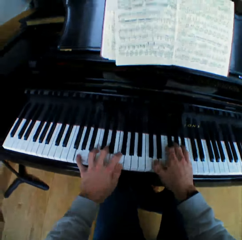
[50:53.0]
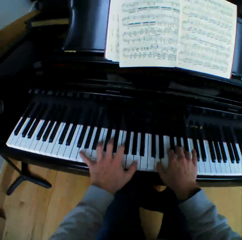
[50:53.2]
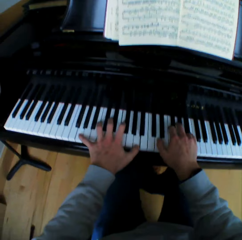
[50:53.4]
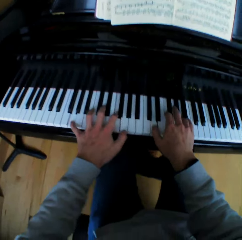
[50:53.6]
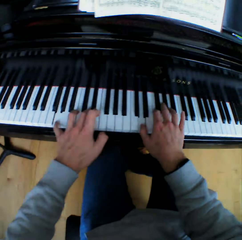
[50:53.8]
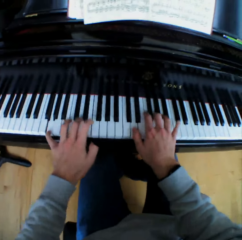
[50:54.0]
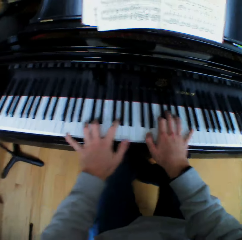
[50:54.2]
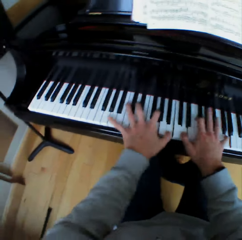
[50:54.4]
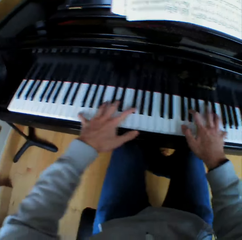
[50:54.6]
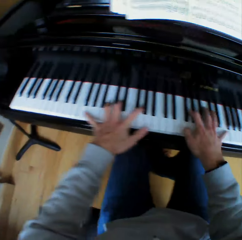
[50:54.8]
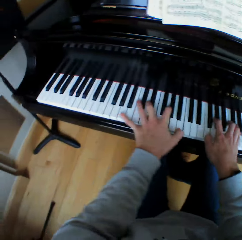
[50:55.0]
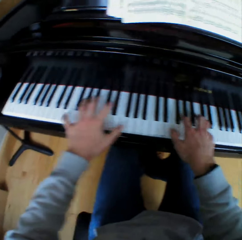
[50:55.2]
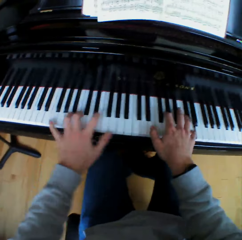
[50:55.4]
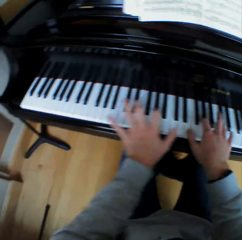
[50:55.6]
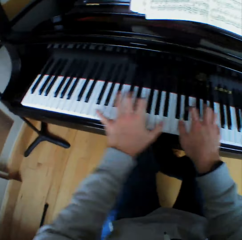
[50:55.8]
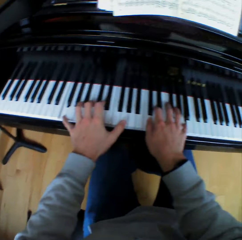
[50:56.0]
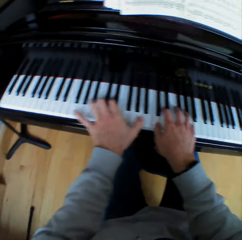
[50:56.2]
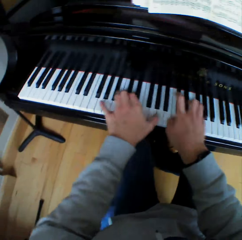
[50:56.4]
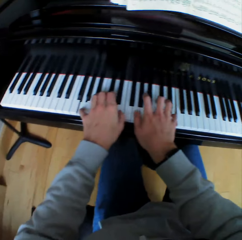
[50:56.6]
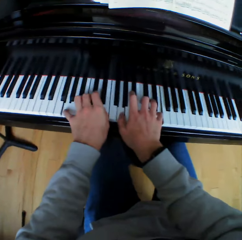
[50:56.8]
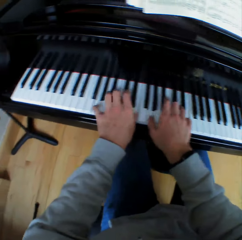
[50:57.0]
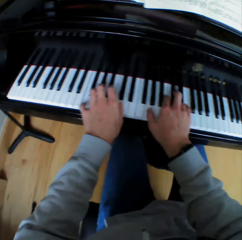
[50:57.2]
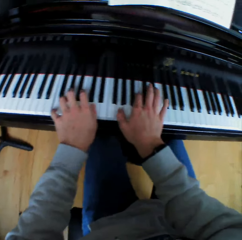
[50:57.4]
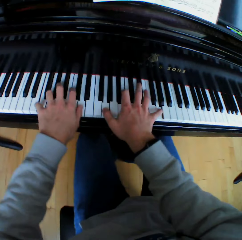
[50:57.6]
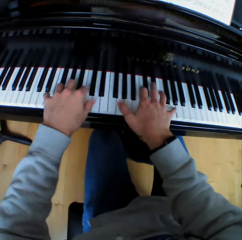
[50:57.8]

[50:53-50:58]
The camera wearer plays a chord on the piano with both hands.

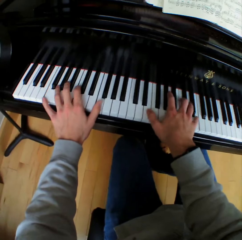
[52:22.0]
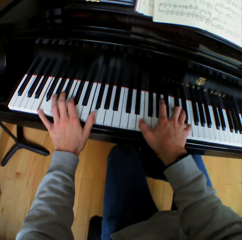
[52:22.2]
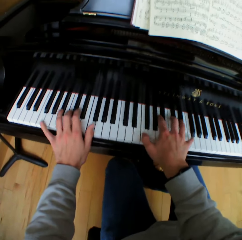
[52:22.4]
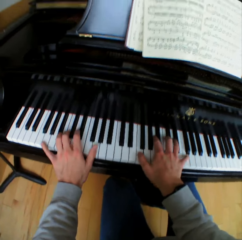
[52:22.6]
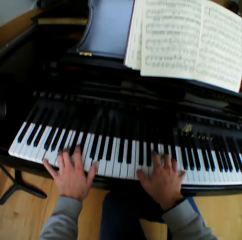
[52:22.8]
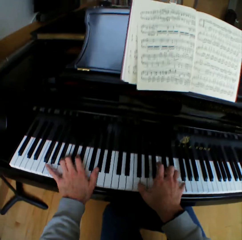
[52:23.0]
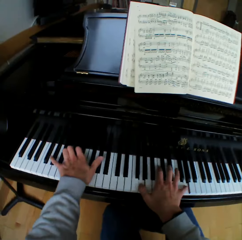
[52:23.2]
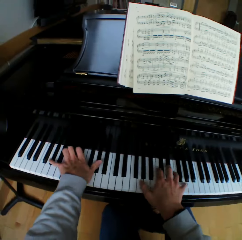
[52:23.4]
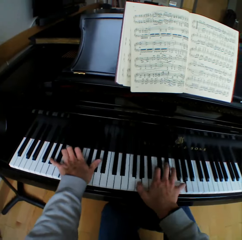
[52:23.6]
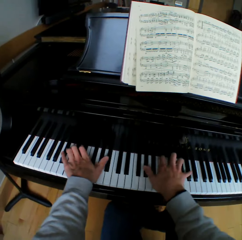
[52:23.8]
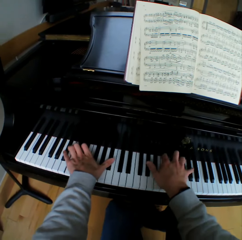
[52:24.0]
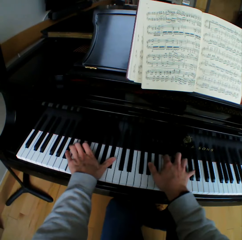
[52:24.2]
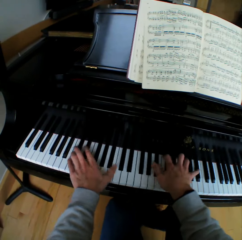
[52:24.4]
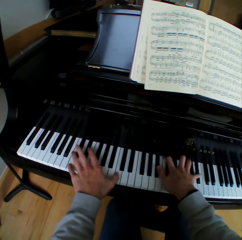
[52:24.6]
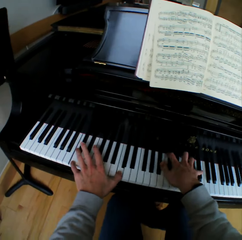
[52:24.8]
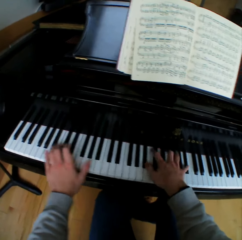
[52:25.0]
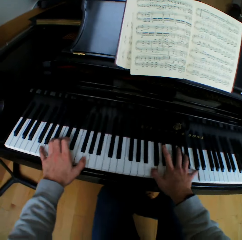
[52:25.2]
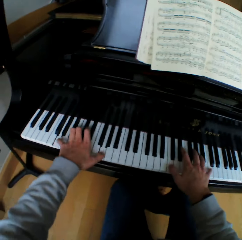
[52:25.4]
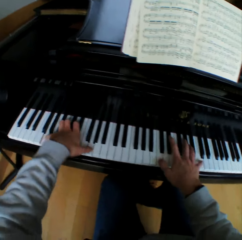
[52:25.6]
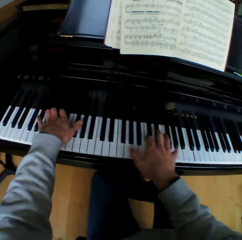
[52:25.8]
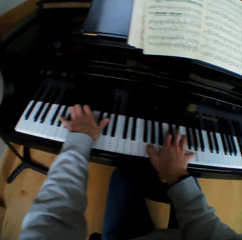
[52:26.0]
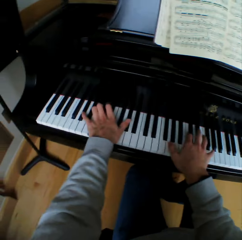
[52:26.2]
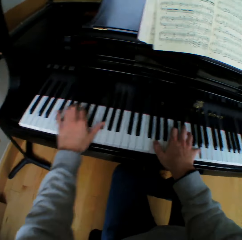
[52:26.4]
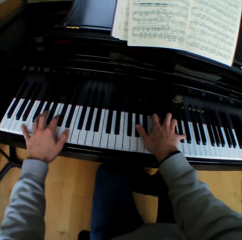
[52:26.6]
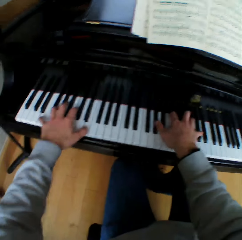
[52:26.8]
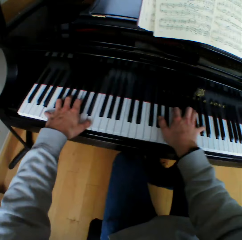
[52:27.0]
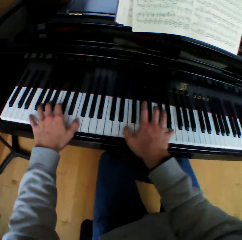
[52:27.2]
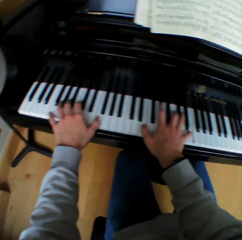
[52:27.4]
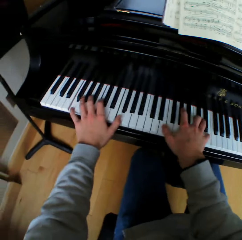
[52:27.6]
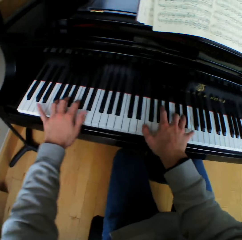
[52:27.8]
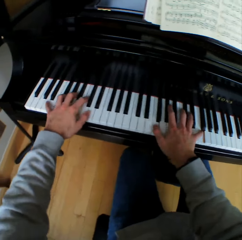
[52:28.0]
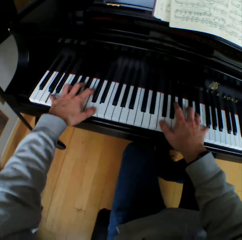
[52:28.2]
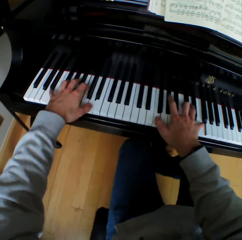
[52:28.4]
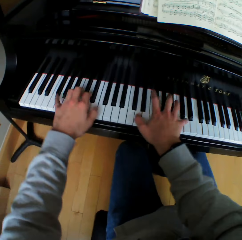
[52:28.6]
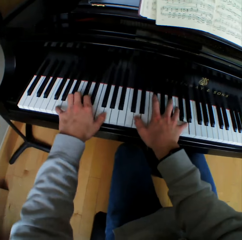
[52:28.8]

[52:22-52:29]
The camera wearer looks at the music book. They play piano.

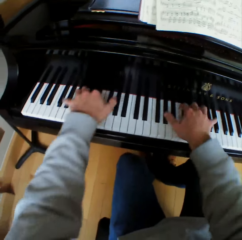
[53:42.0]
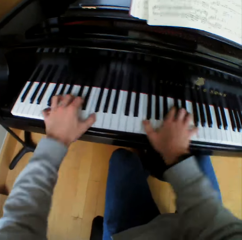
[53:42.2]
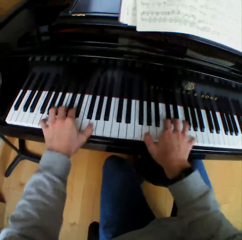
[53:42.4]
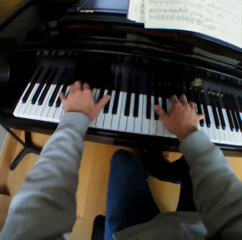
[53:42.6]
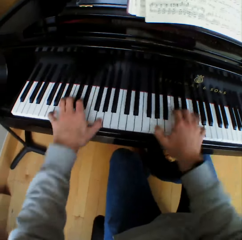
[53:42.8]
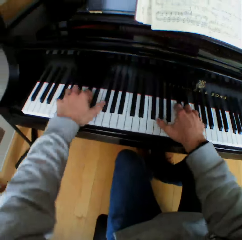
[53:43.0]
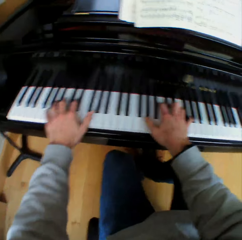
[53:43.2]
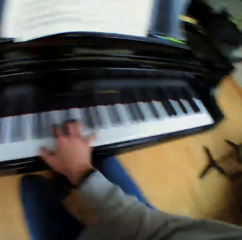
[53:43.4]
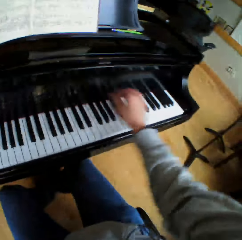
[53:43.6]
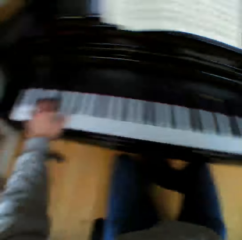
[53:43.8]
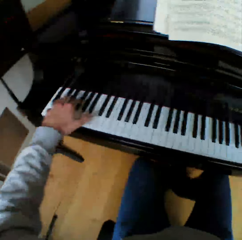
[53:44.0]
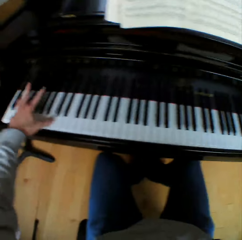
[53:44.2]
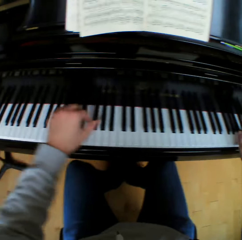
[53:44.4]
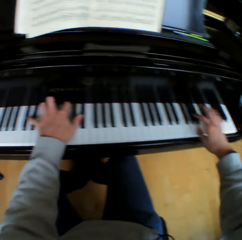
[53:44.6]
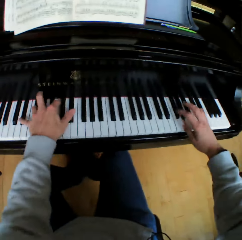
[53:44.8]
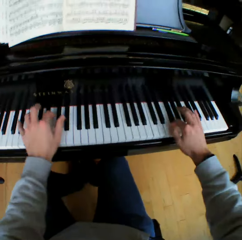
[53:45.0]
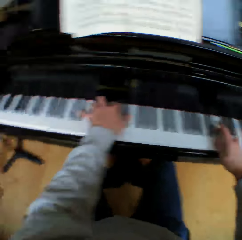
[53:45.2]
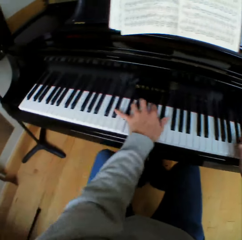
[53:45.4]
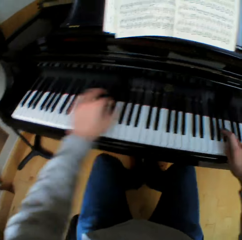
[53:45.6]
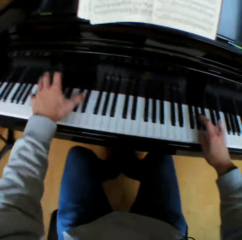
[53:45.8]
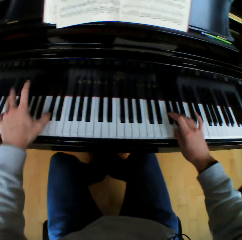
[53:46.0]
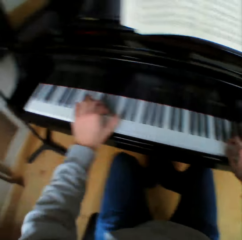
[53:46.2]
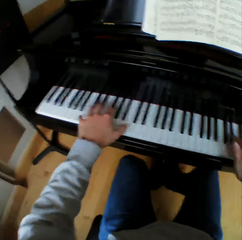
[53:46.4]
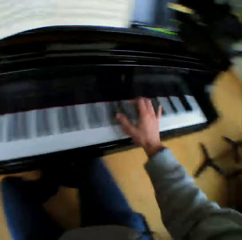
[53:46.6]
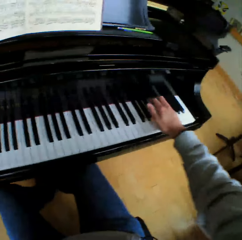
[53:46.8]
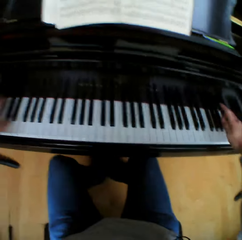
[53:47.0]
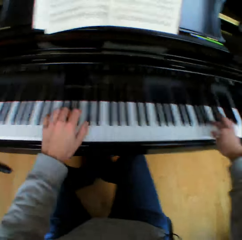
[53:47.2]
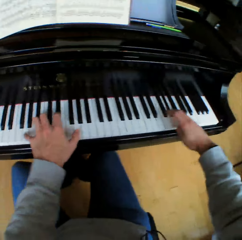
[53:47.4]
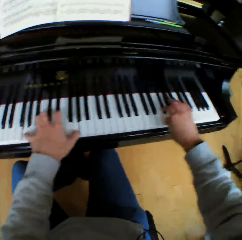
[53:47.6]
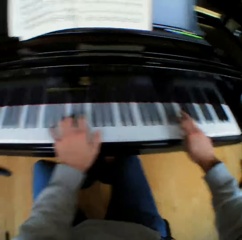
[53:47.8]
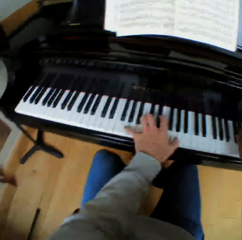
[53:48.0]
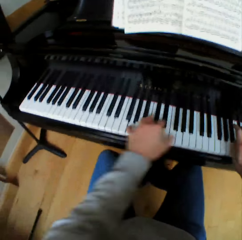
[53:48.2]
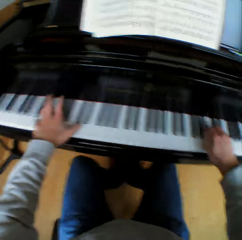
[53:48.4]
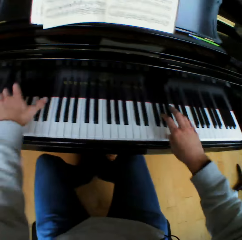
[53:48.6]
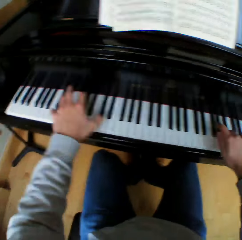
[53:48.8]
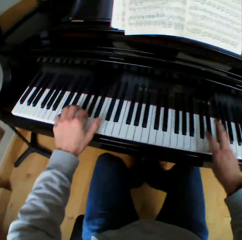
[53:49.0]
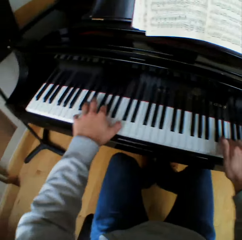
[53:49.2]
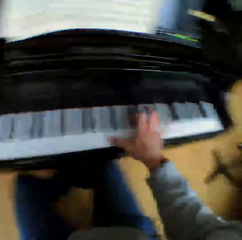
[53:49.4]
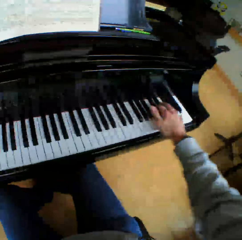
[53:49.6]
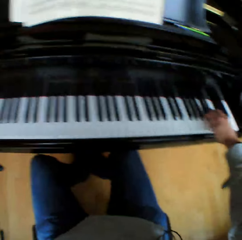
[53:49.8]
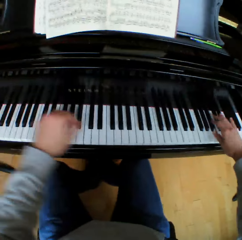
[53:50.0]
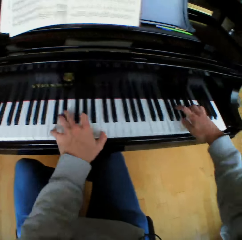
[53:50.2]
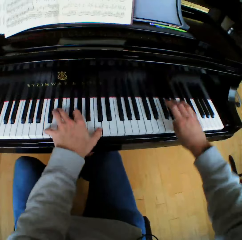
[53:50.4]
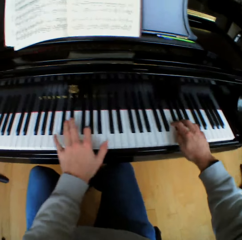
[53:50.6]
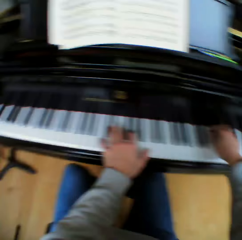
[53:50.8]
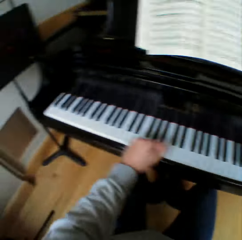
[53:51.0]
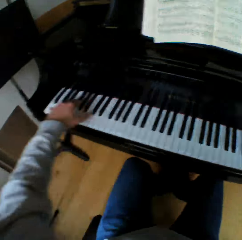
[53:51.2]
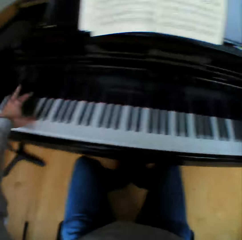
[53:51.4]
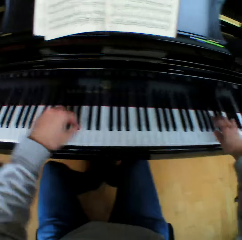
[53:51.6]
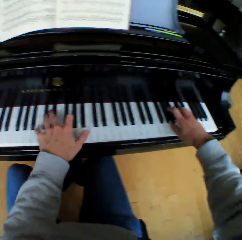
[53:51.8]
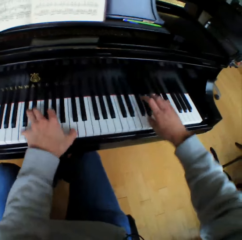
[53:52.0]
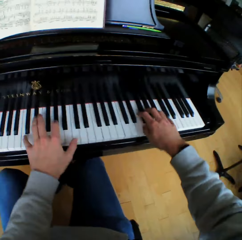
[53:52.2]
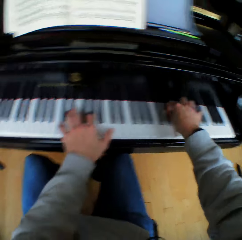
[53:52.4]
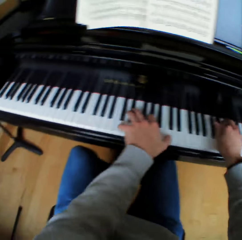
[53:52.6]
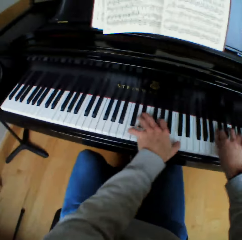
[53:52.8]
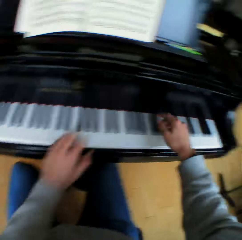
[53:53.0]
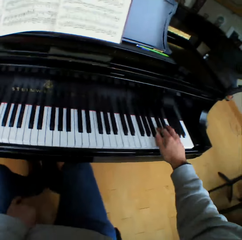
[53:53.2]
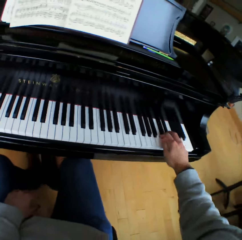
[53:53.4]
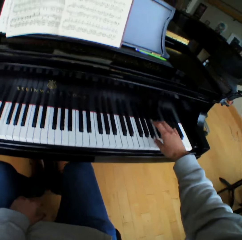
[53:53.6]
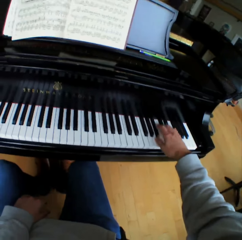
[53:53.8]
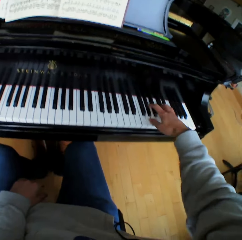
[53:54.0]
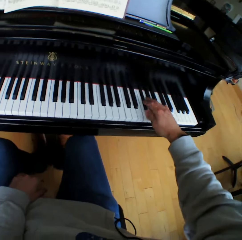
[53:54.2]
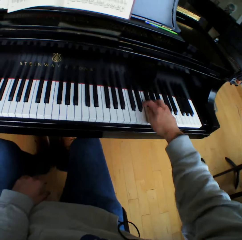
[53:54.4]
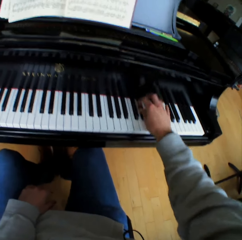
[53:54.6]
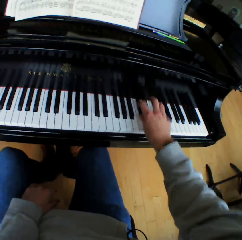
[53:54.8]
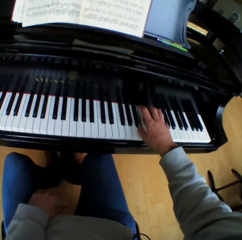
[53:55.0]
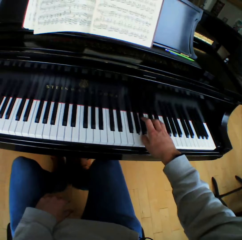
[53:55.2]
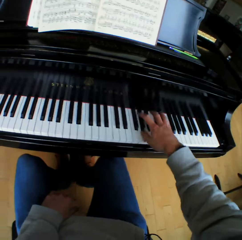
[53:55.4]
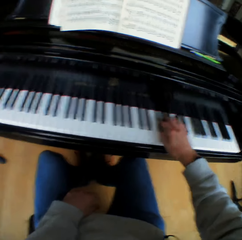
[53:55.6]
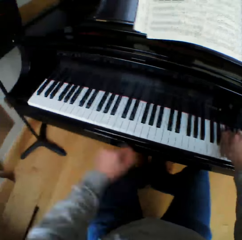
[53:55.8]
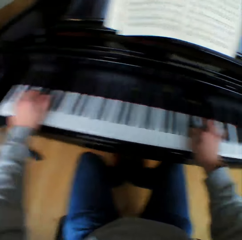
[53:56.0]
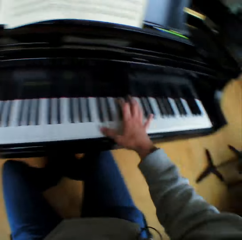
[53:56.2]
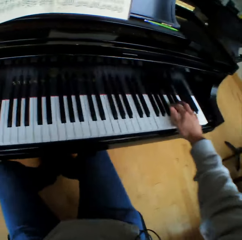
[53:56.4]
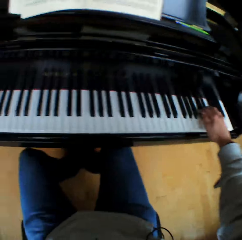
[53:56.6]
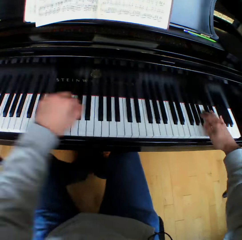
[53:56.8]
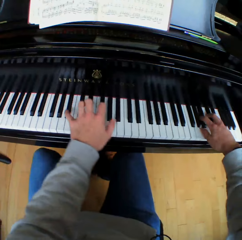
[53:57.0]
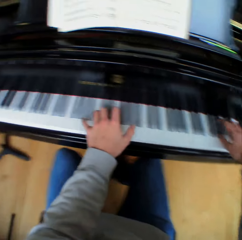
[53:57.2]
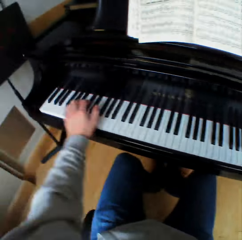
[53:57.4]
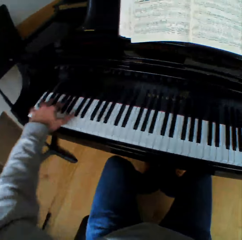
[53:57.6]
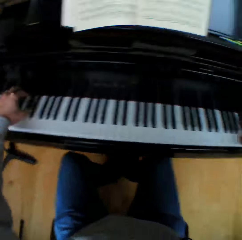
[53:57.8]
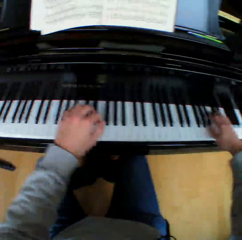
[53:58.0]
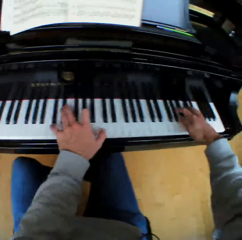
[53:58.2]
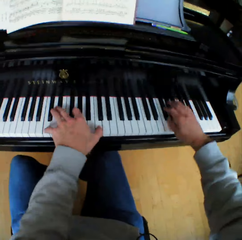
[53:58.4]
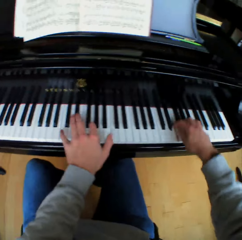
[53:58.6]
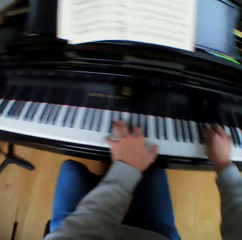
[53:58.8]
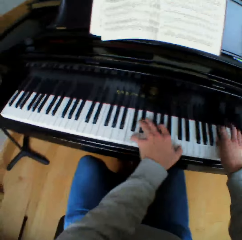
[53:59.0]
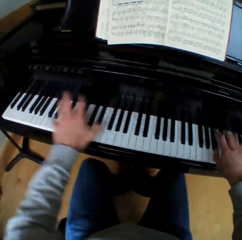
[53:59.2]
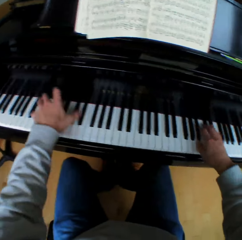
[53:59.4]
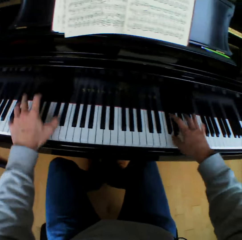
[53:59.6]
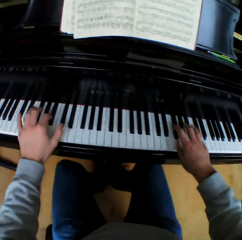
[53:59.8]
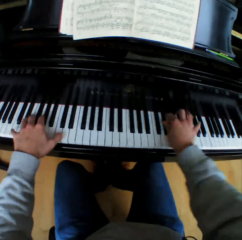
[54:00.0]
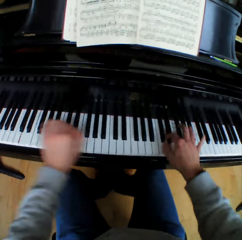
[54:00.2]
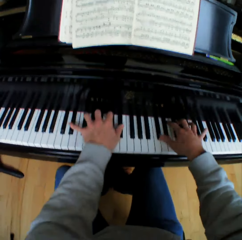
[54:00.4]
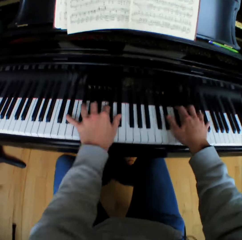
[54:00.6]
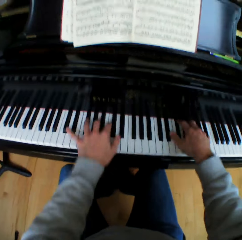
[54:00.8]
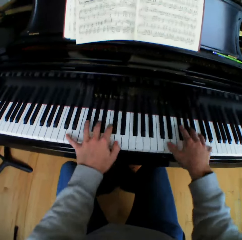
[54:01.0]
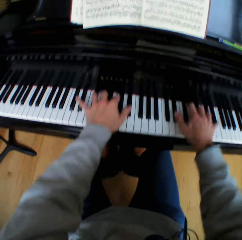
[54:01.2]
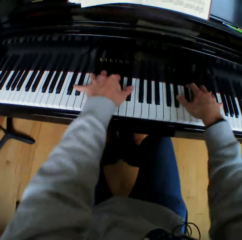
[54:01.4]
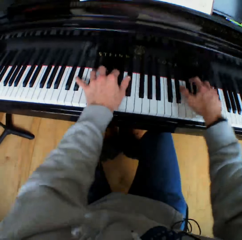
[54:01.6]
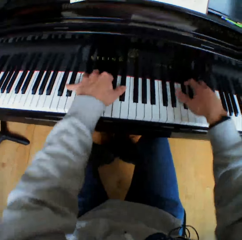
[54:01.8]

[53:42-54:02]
The camera wearer lifts the right hand. He plays piano. He plays the keyboard with his right hand. He removes the left hand from the keyboard of the piano. He returns his left hand on the piano. He lifts the left hand. He plays the piano with both hands.
